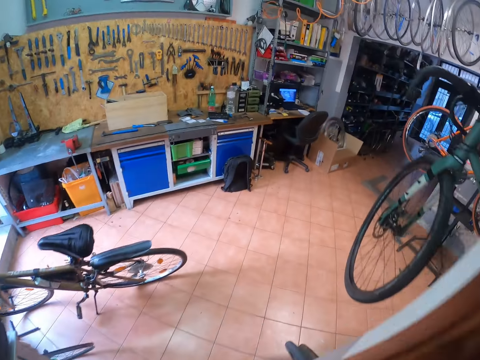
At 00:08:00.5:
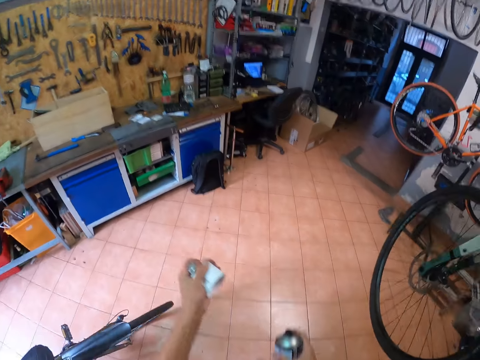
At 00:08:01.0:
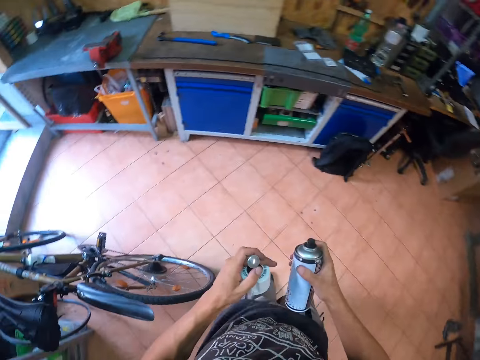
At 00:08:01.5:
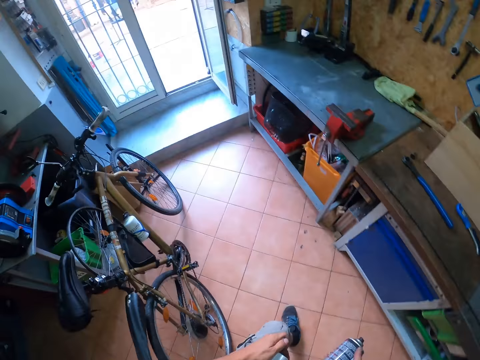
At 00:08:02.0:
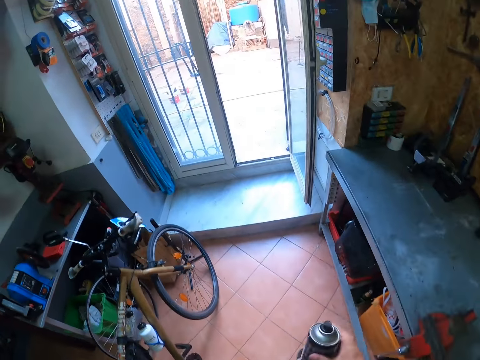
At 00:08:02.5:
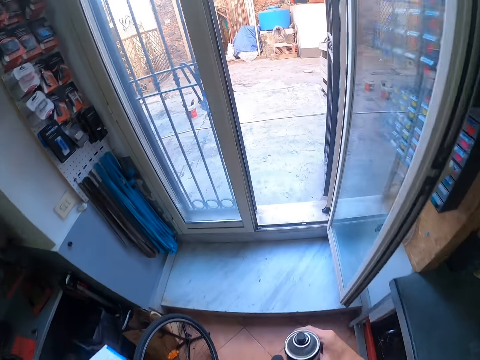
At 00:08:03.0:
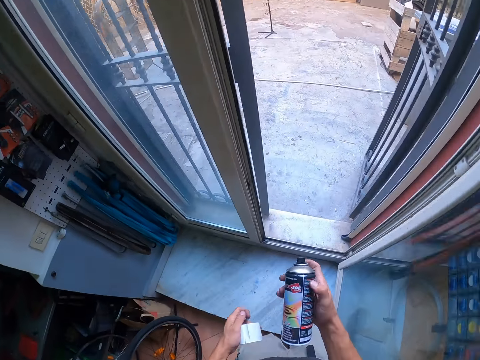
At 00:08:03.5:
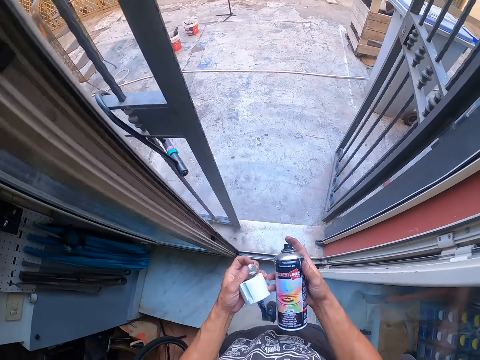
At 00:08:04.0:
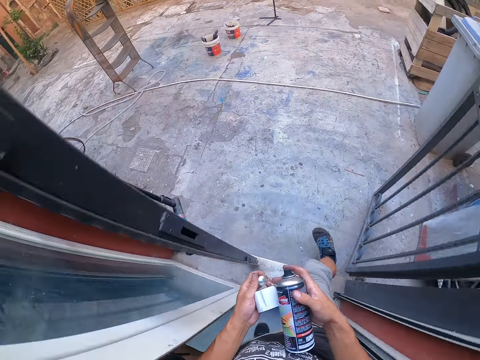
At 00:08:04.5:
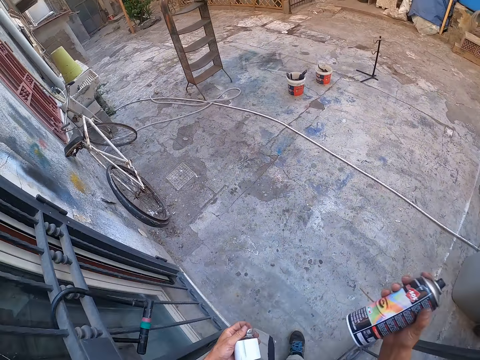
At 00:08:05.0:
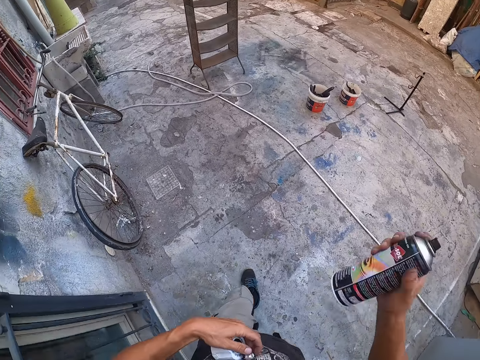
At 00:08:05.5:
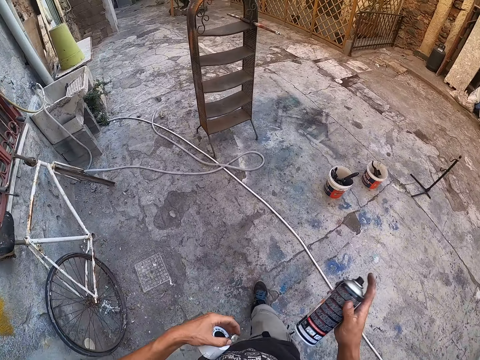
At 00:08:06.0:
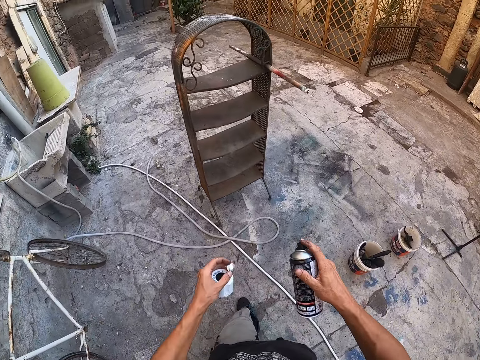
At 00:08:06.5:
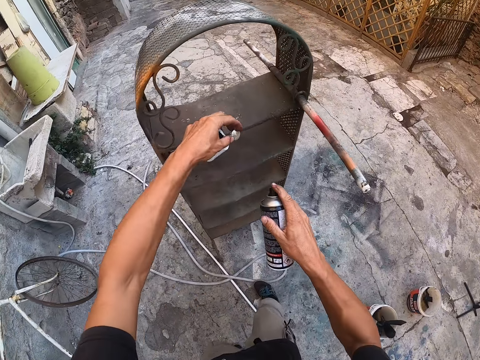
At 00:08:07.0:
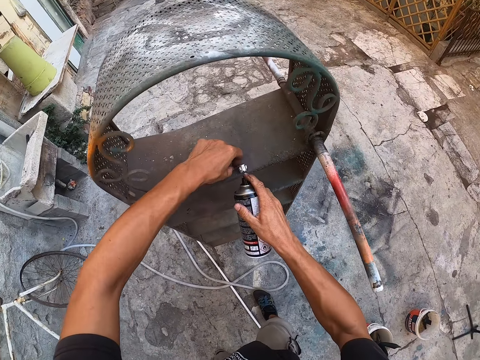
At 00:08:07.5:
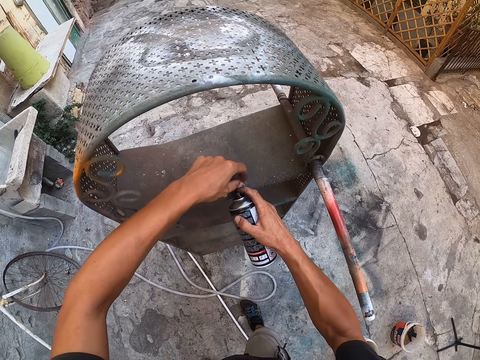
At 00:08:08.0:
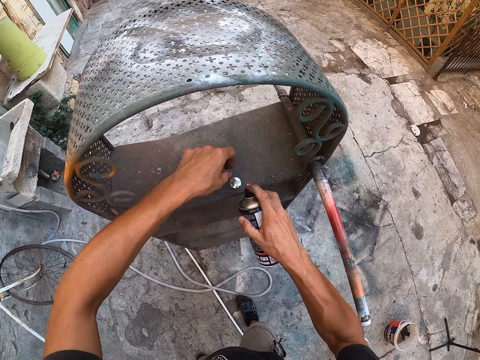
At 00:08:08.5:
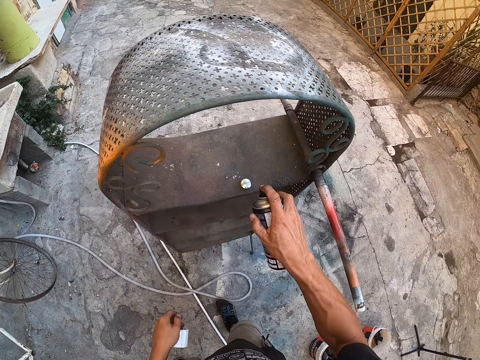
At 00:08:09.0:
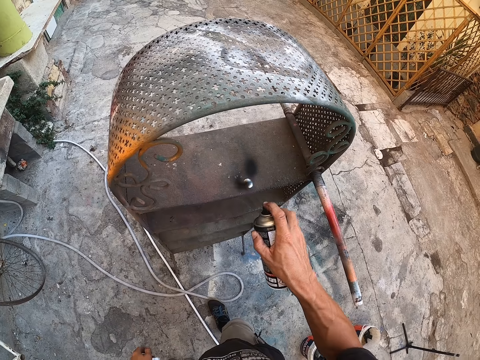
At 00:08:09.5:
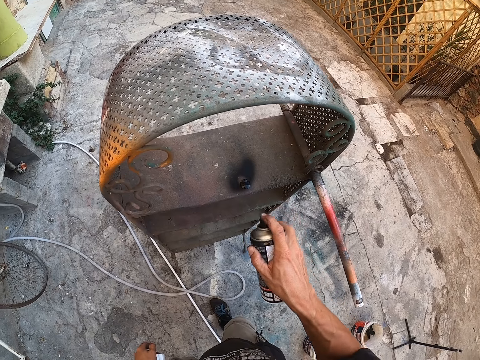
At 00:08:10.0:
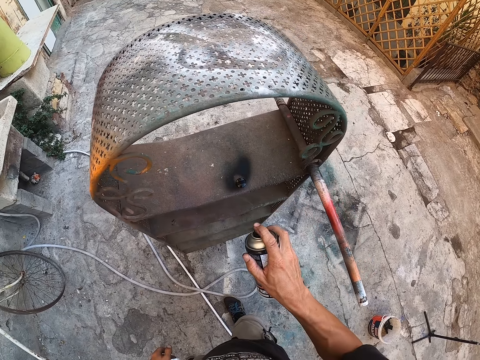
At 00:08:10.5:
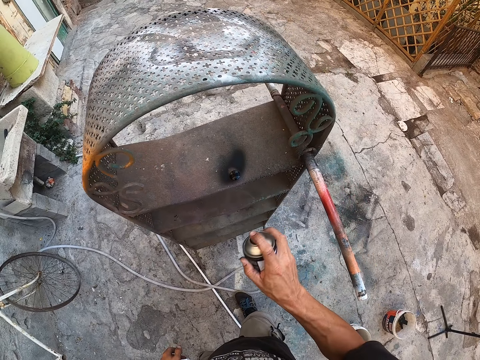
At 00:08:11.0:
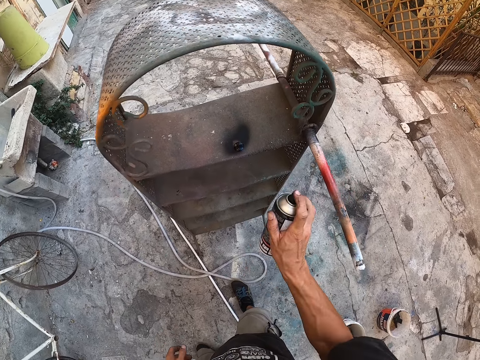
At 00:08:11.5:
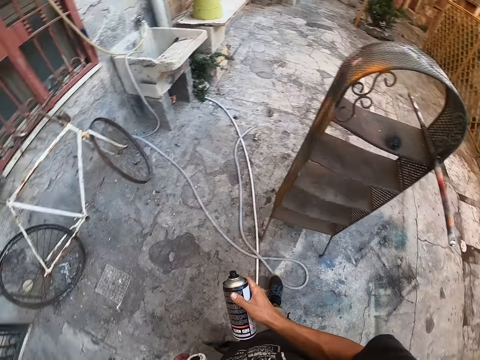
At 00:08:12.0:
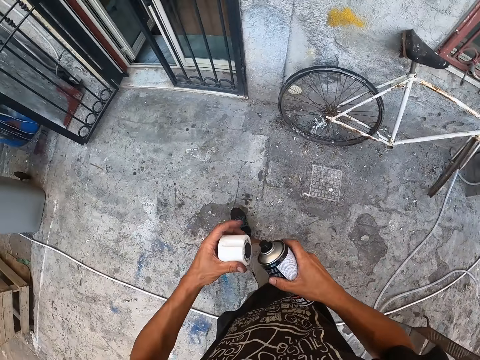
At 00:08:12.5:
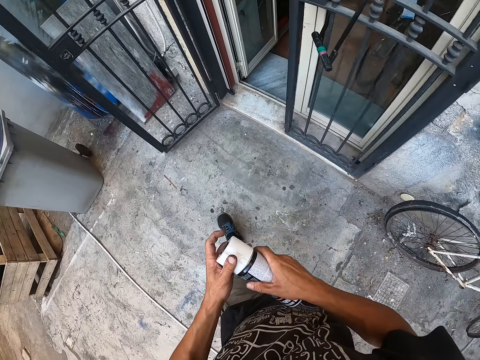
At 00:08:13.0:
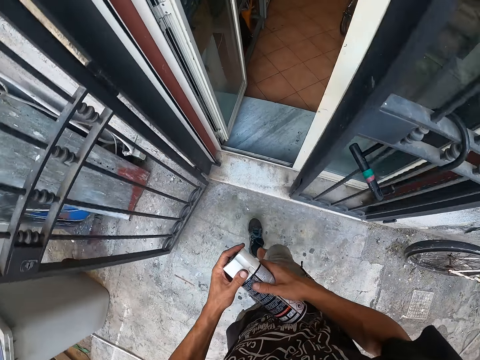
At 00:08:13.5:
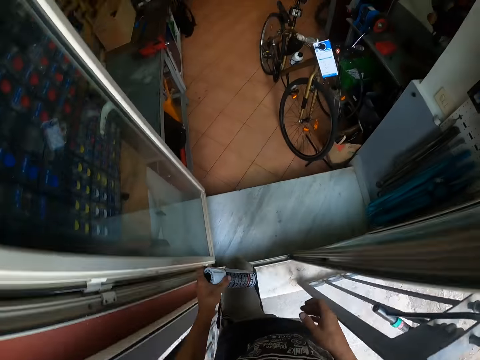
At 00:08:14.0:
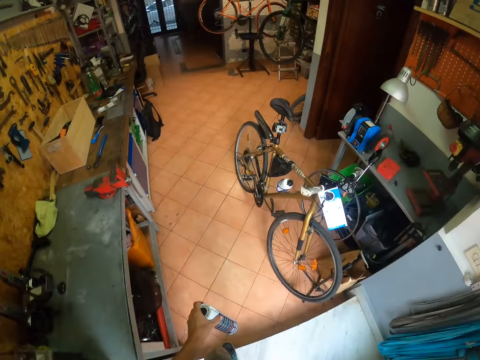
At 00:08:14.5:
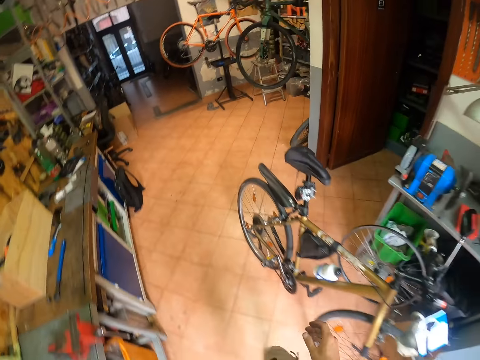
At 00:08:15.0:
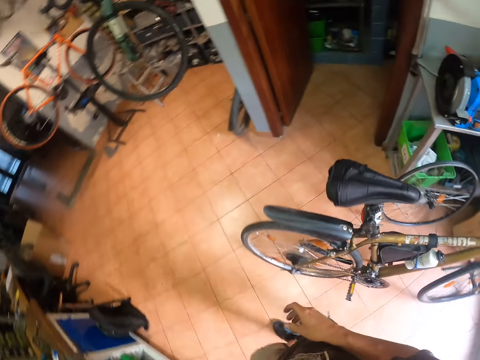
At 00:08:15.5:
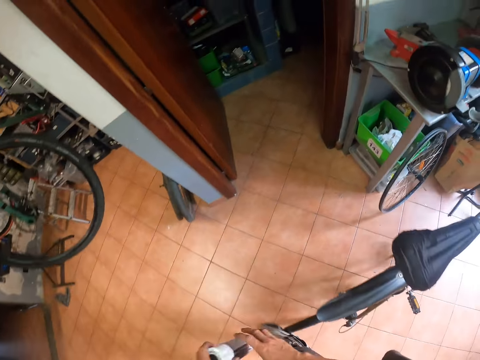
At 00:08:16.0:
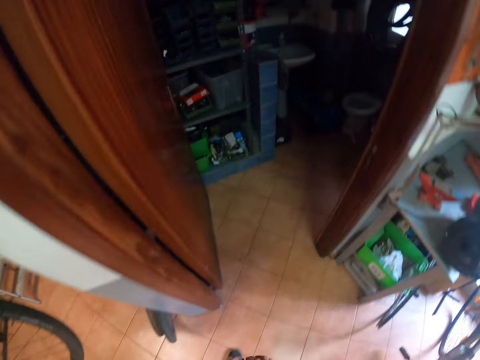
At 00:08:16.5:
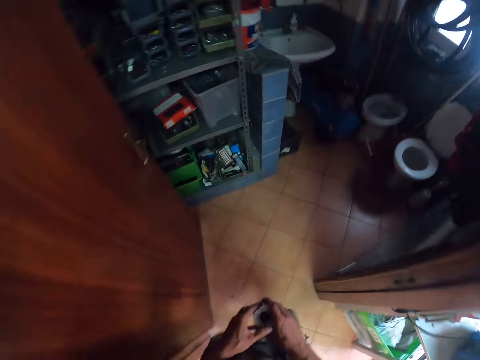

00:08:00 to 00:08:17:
The camera wearer walks around. He walks outside the workshop. He shakes the bottle. He drops the bolt in his left hand on a shelf outside the workshop. He sprays the bolt with the spray in his right hand. He turns around. He covers the spray with the cover in his left hand. He walks back inside the workshop.

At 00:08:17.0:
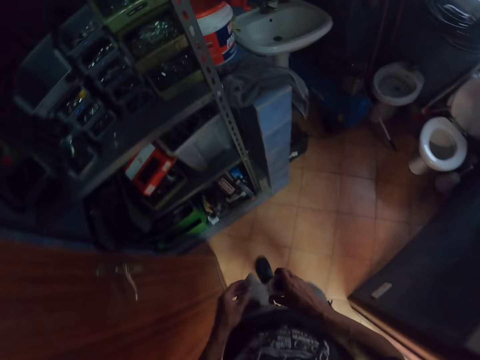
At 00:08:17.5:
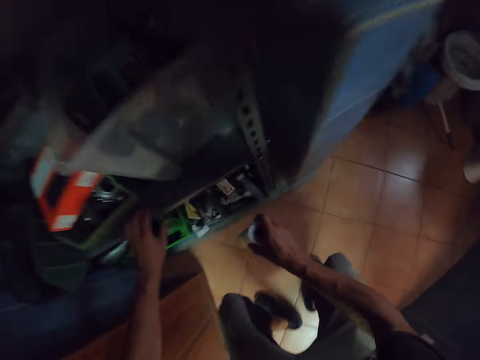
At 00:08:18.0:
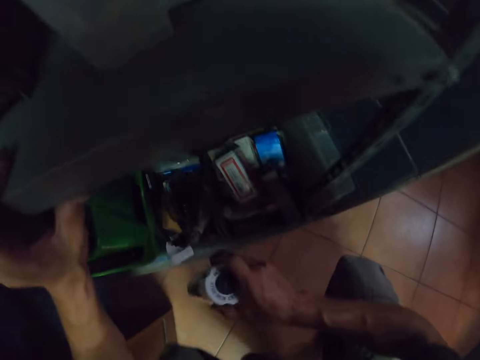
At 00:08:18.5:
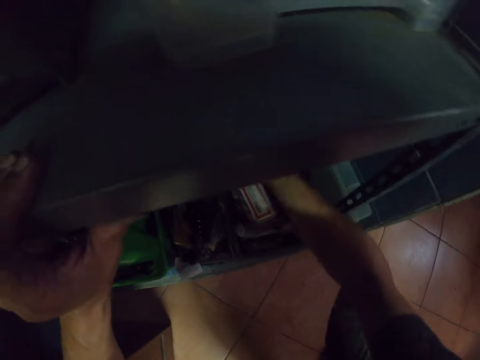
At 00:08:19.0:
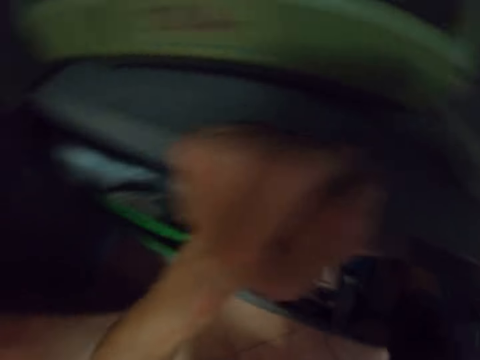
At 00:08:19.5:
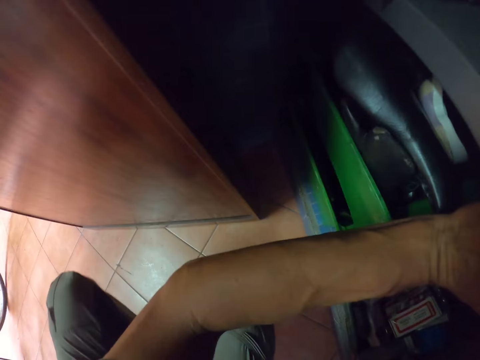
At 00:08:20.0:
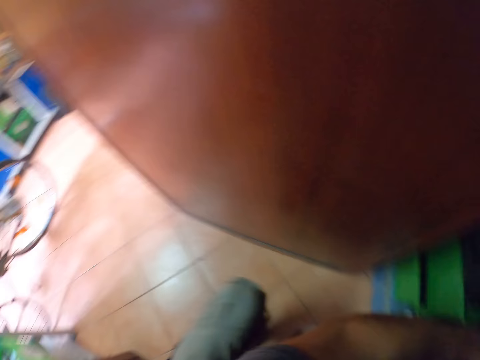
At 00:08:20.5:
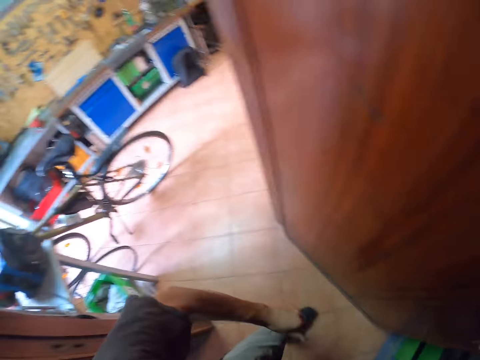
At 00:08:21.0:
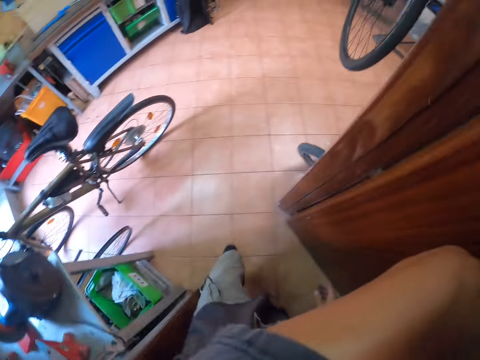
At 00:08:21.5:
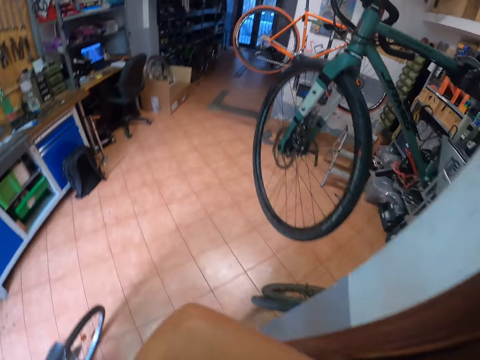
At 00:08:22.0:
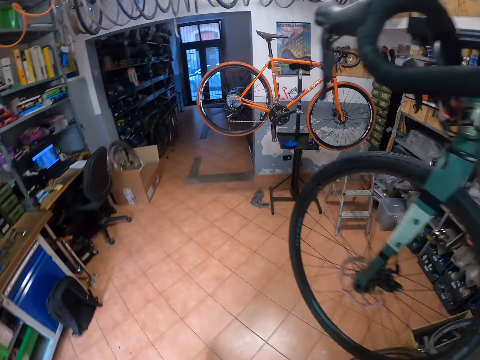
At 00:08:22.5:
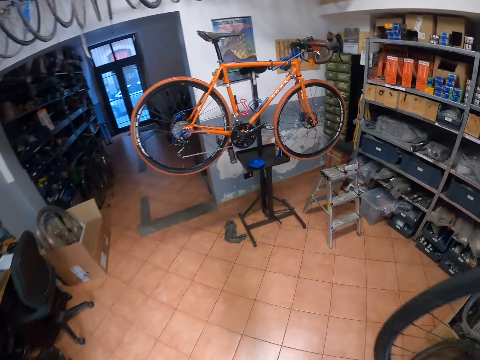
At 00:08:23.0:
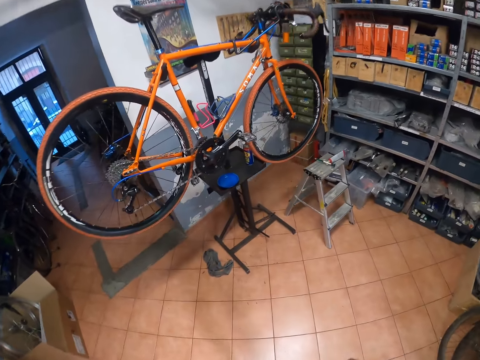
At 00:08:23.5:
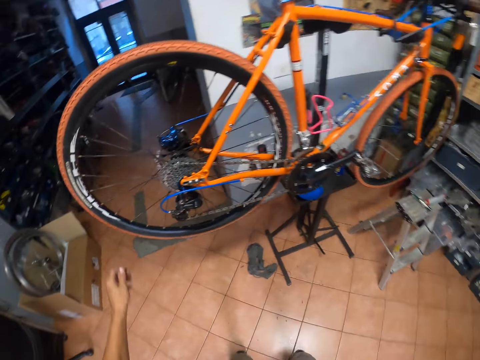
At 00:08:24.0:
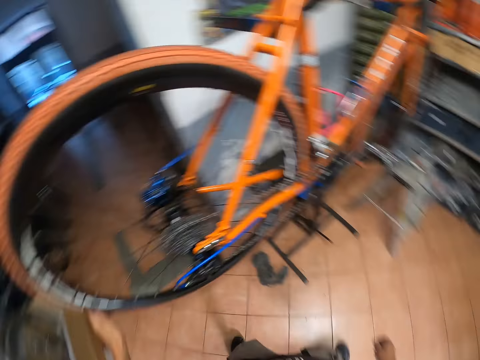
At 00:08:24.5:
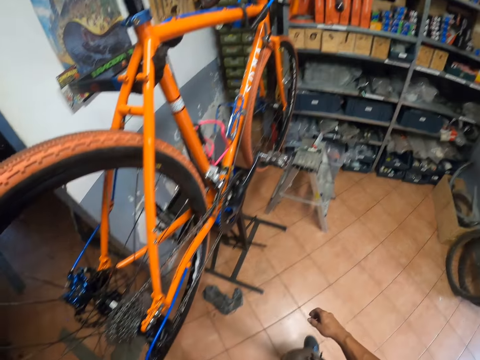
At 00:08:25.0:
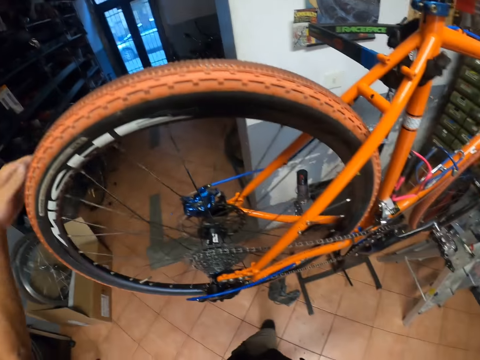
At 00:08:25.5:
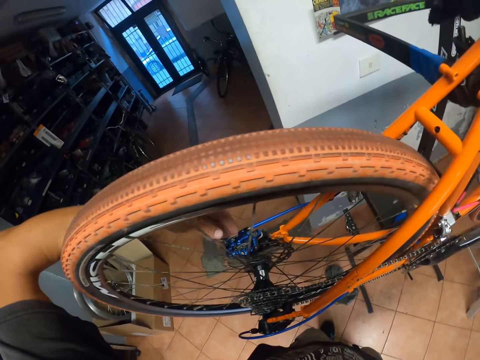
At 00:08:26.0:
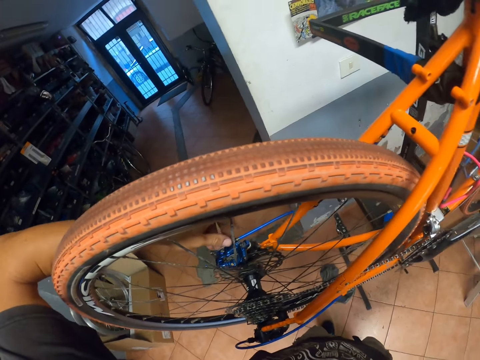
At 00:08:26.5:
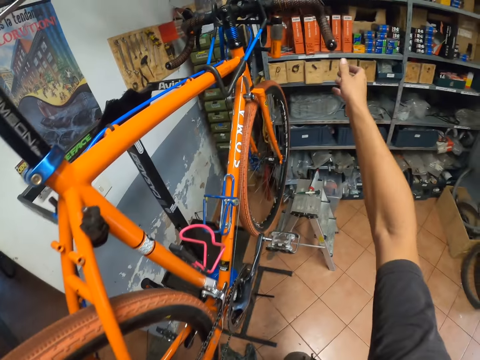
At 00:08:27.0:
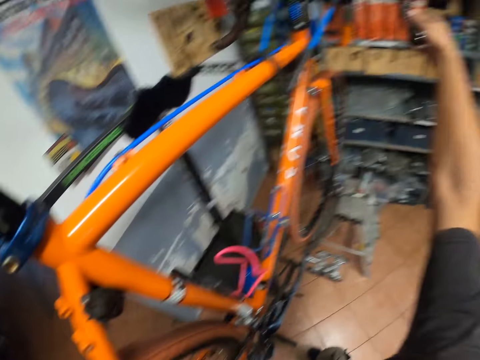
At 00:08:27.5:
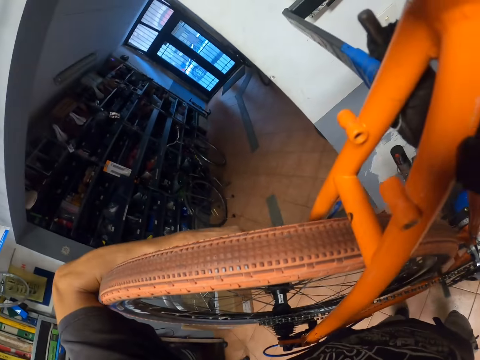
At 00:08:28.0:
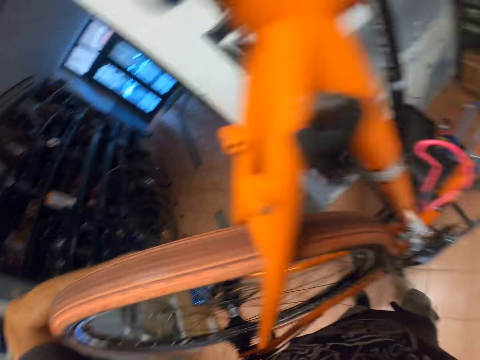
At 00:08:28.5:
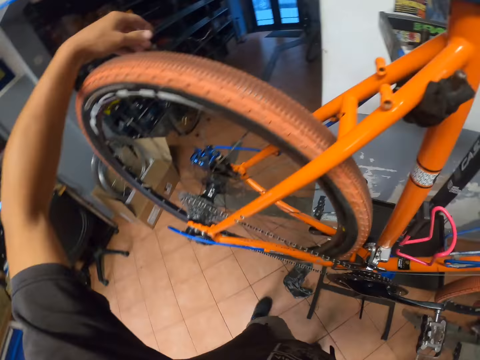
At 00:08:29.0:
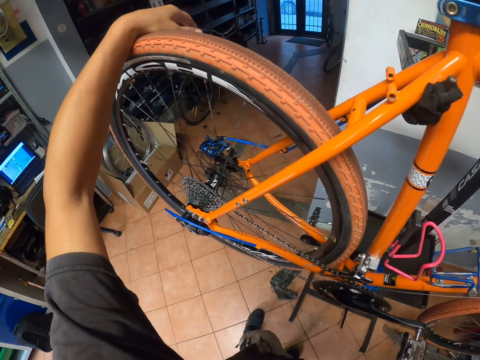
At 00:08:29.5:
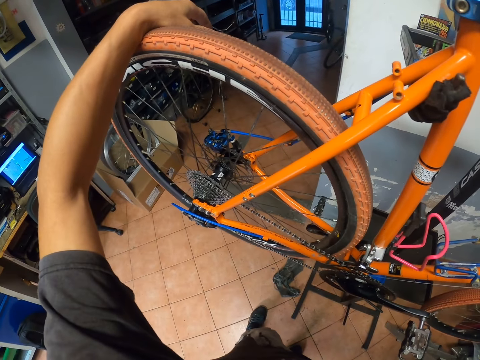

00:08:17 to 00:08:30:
The camera wearer drops the spray in his right hand on the shelf. He walks around. He holds the tire of a bicycle with his left hand. He holds the handlebar grip of the bicycle with his right hand.
